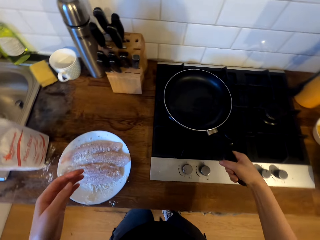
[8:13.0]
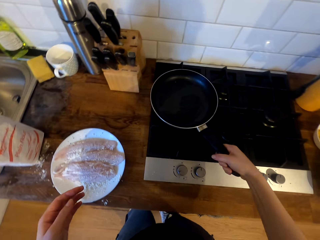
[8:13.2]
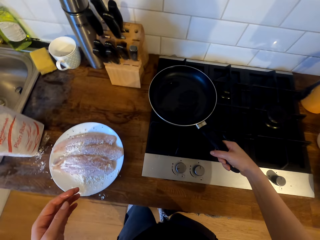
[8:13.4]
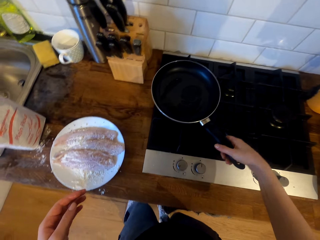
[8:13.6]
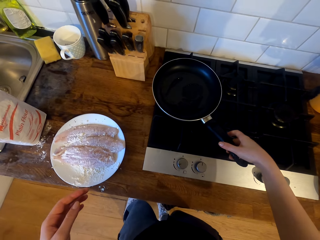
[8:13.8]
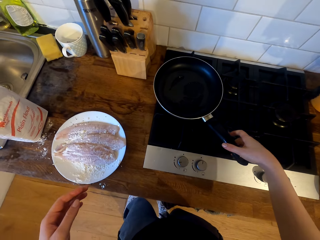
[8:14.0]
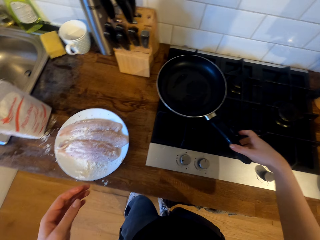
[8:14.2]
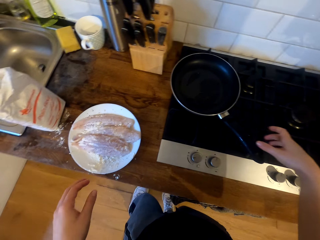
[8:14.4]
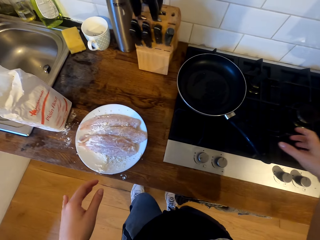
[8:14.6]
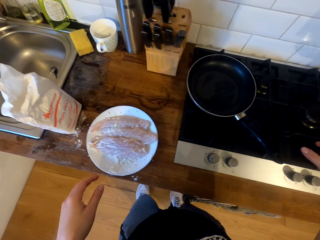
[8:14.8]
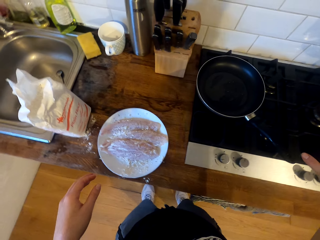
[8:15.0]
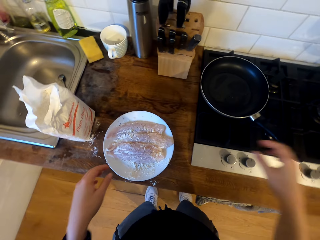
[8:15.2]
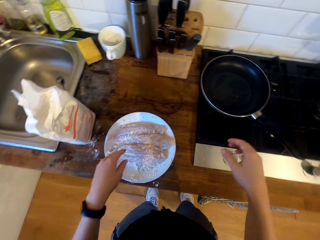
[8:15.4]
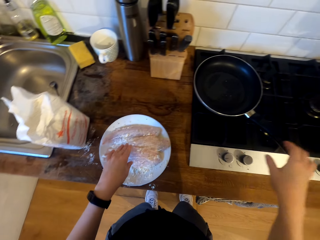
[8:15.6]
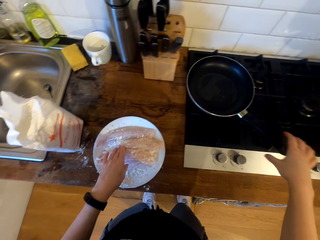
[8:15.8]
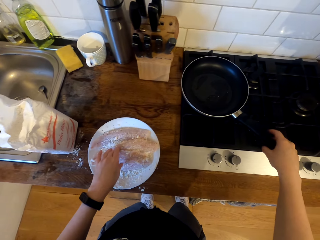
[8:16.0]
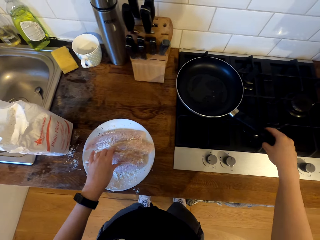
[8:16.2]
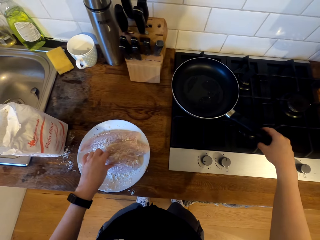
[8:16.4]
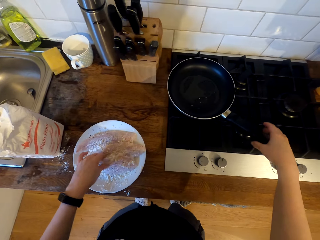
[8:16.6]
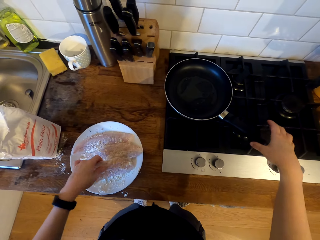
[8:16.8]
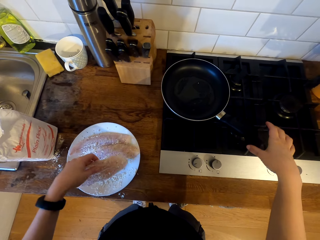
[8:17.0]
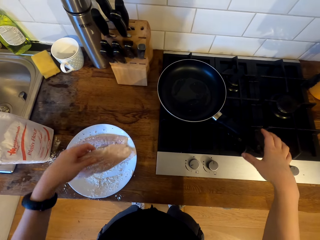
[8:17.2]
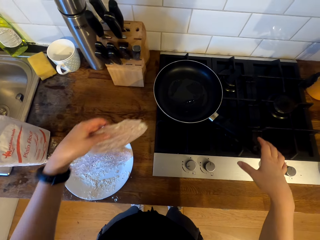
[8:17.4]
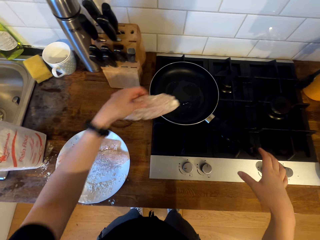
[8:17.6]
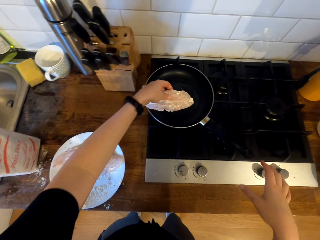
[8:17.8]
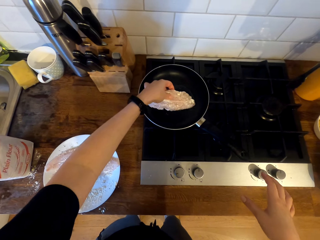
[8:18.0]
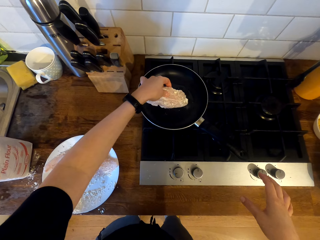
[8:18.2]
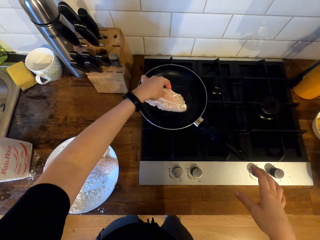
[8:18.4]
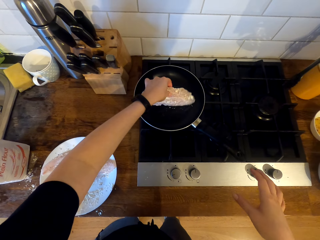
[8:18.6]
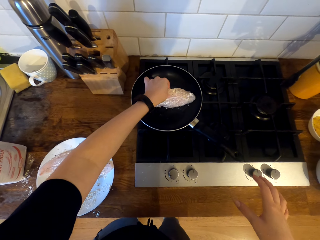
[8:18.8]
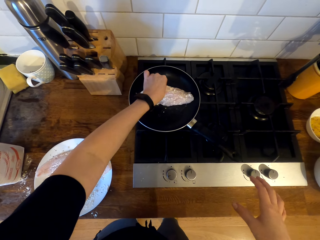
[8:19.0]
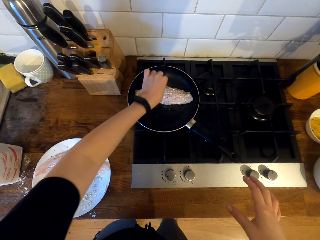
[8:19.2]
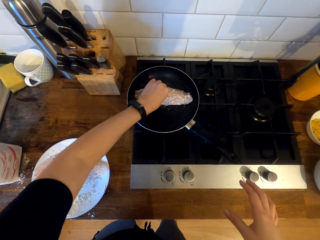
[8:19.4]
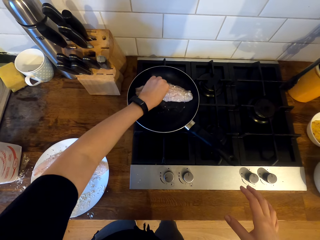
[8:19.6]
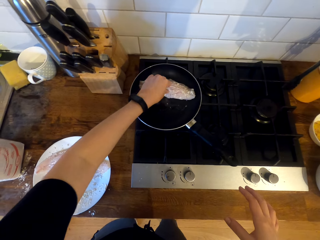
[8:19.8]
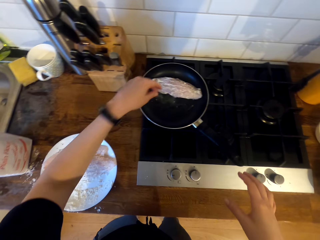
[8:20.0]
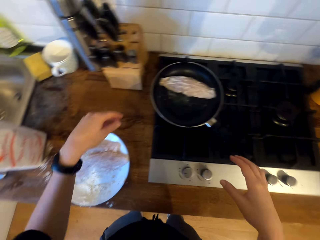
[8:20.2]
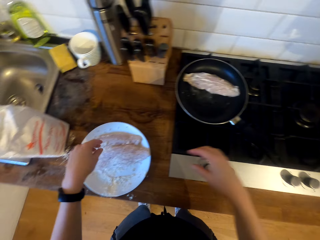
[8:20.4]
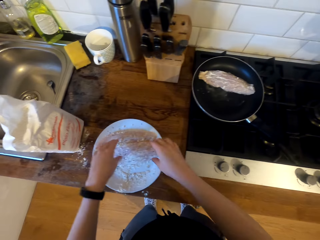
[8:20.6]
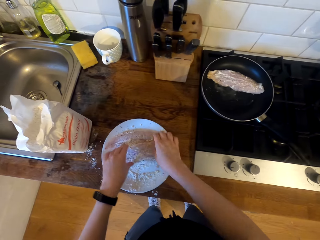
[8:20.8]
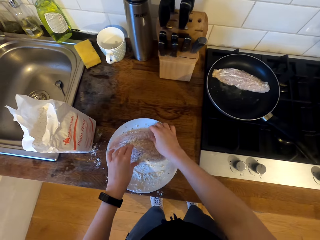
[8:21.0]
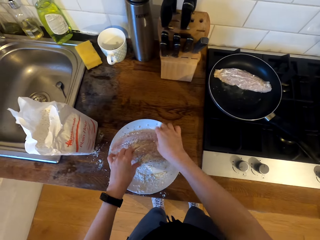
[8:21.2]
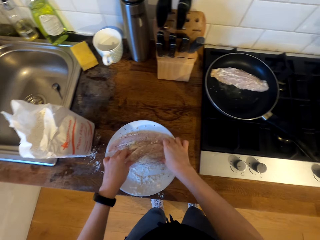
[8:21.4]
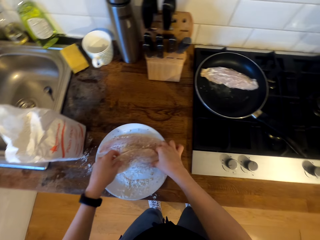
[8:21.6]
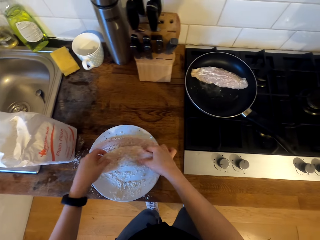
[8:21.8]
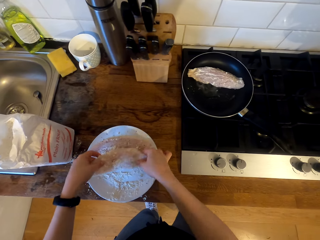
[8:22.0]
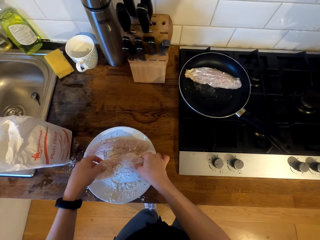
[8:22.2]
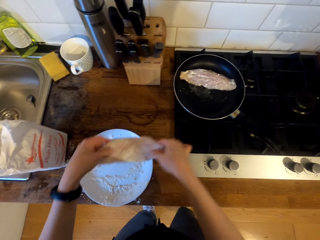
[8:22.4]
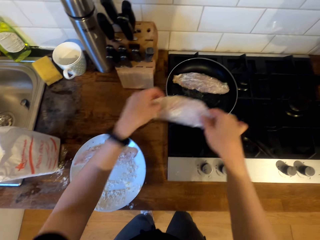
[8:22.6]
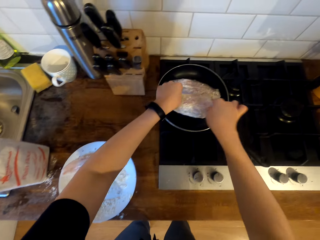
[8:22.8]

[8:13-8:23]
The camera wearer places the frying pan on the cooker. They pick the fish fillet from the plate. They place the fish fillet in the heated frying pan. They pick the fish fillet from the plate.

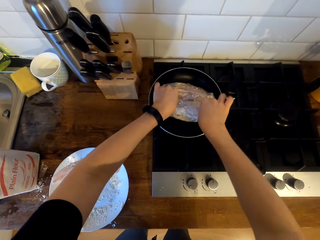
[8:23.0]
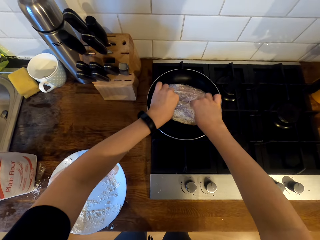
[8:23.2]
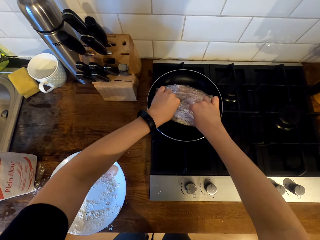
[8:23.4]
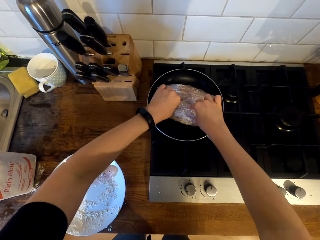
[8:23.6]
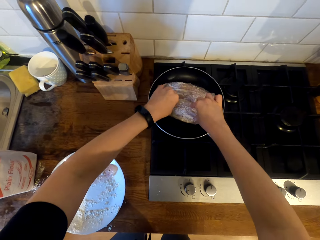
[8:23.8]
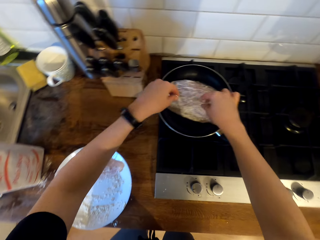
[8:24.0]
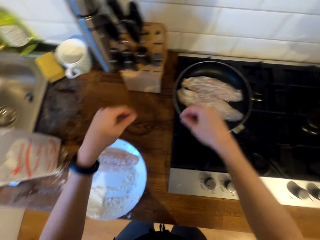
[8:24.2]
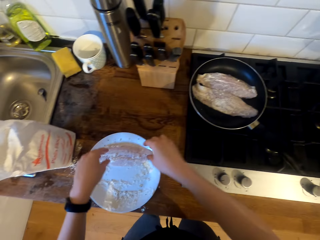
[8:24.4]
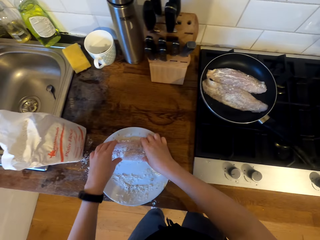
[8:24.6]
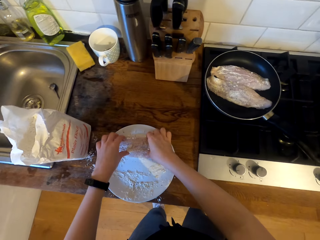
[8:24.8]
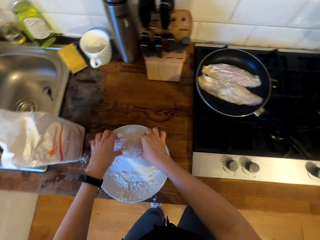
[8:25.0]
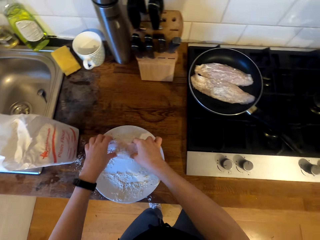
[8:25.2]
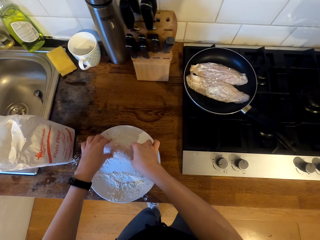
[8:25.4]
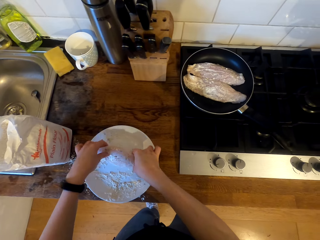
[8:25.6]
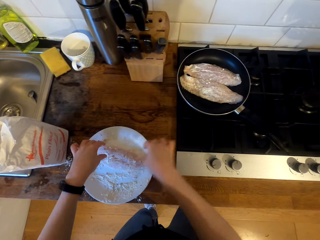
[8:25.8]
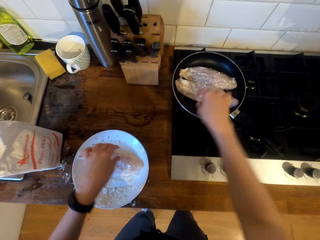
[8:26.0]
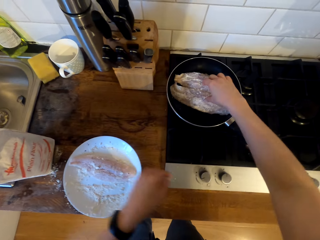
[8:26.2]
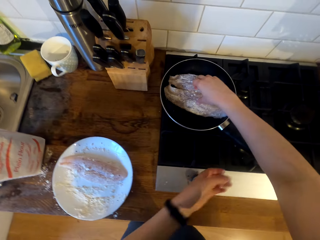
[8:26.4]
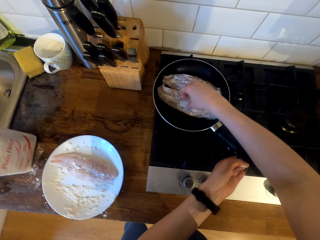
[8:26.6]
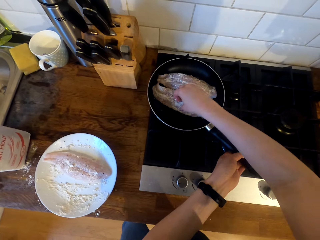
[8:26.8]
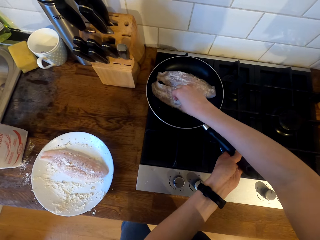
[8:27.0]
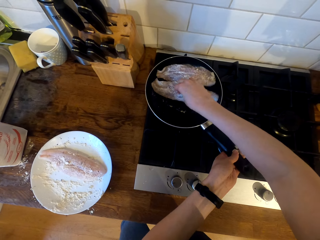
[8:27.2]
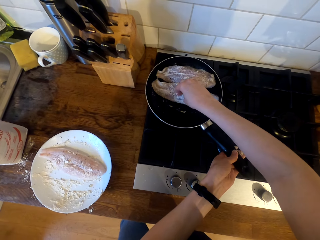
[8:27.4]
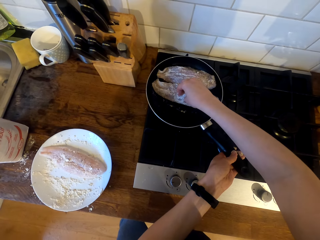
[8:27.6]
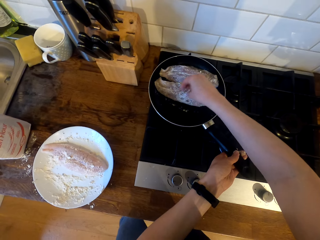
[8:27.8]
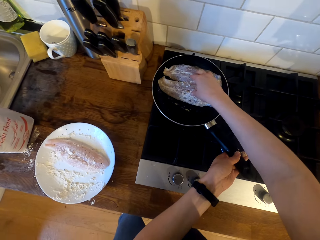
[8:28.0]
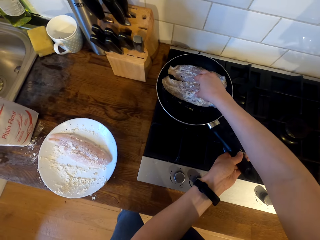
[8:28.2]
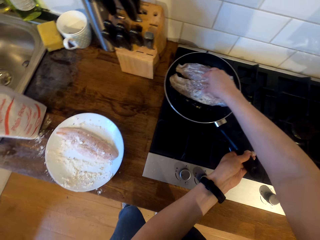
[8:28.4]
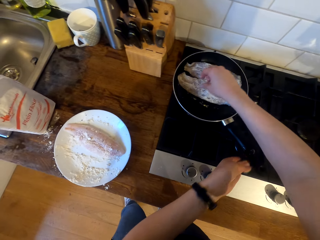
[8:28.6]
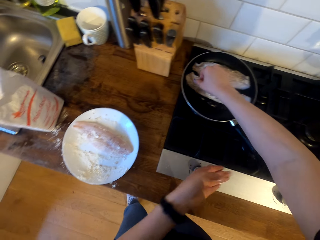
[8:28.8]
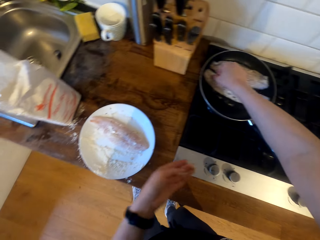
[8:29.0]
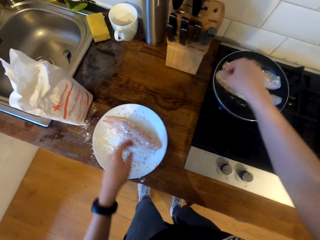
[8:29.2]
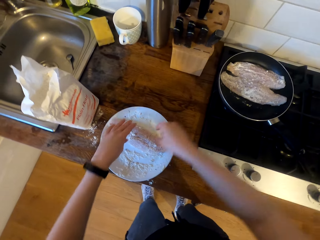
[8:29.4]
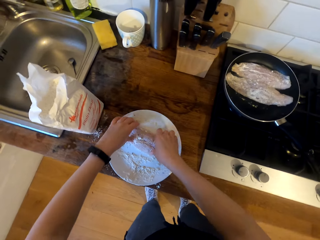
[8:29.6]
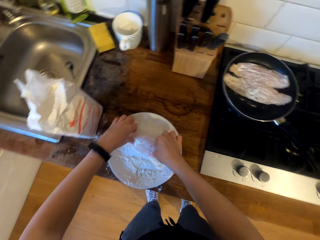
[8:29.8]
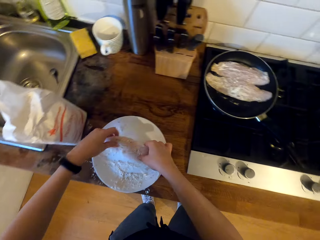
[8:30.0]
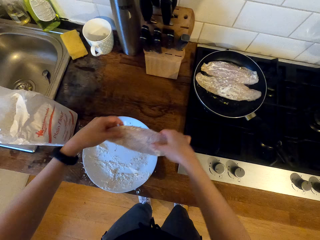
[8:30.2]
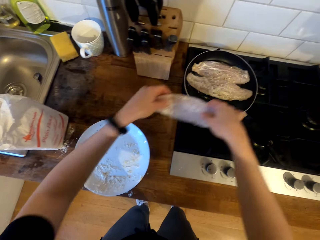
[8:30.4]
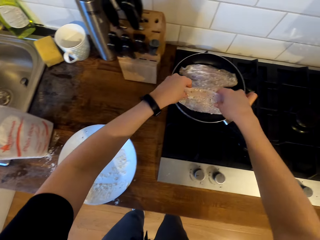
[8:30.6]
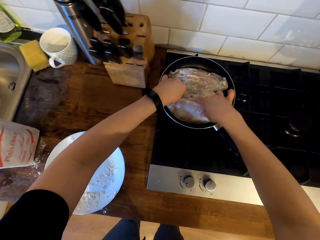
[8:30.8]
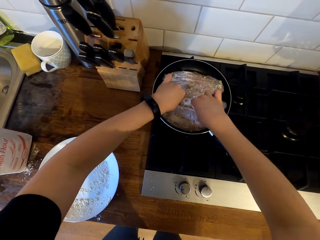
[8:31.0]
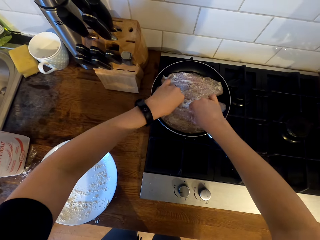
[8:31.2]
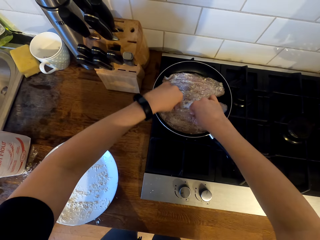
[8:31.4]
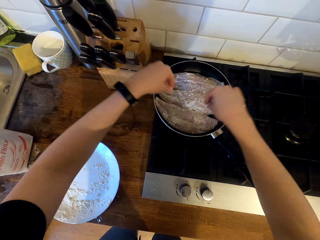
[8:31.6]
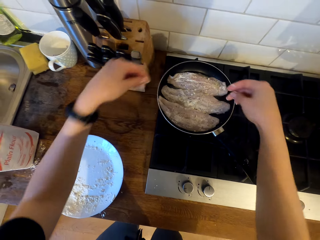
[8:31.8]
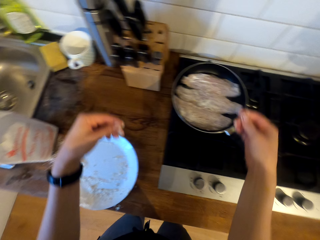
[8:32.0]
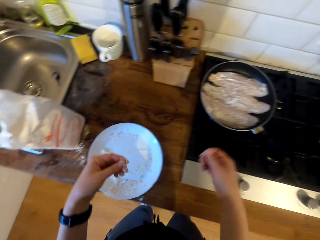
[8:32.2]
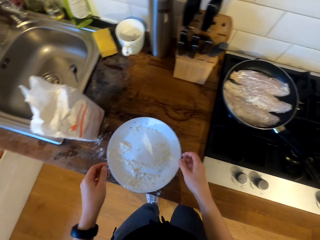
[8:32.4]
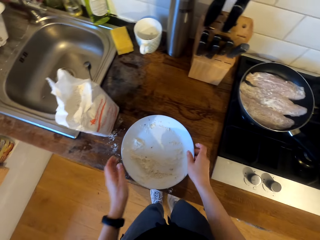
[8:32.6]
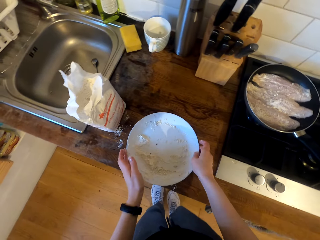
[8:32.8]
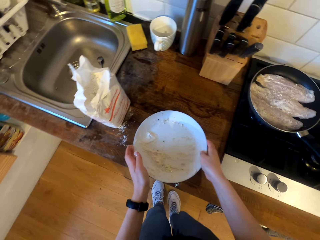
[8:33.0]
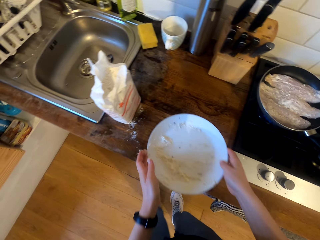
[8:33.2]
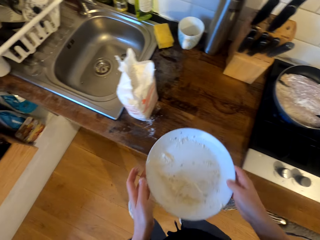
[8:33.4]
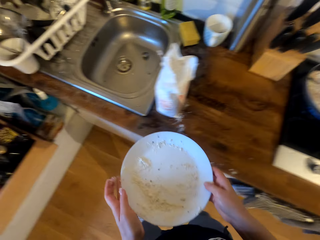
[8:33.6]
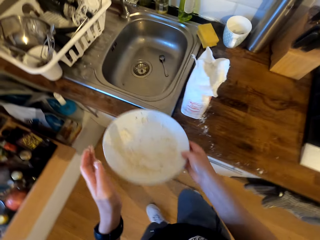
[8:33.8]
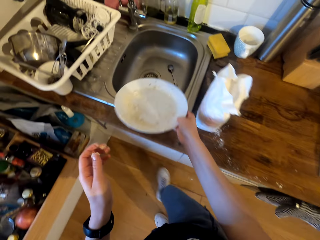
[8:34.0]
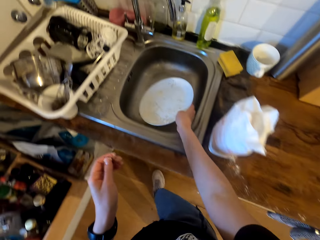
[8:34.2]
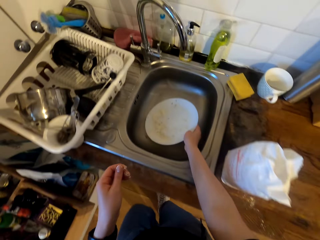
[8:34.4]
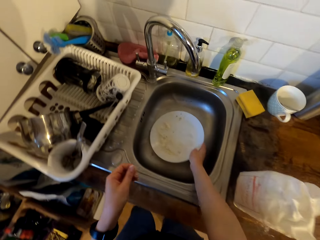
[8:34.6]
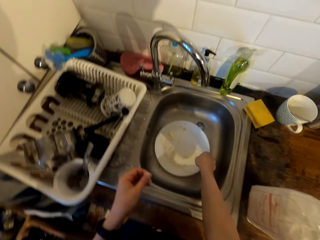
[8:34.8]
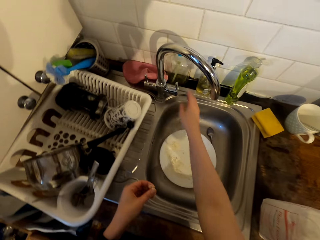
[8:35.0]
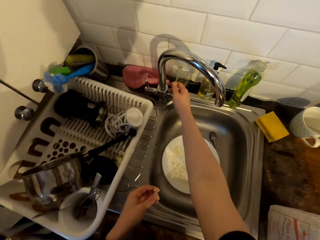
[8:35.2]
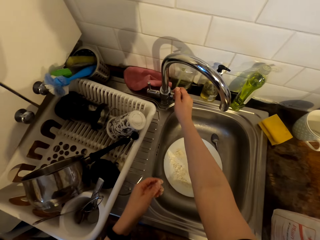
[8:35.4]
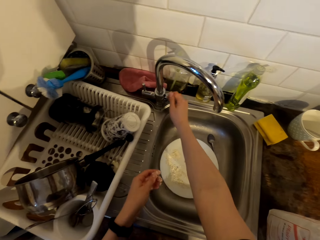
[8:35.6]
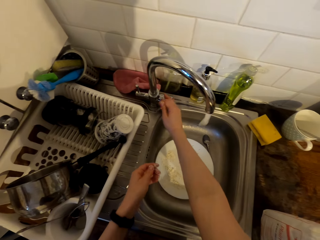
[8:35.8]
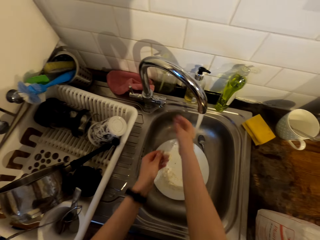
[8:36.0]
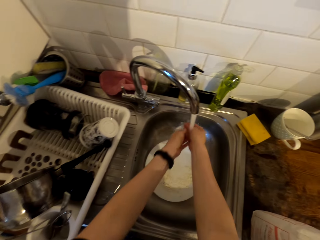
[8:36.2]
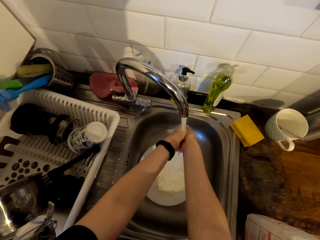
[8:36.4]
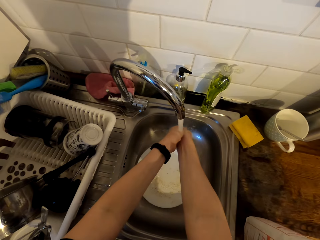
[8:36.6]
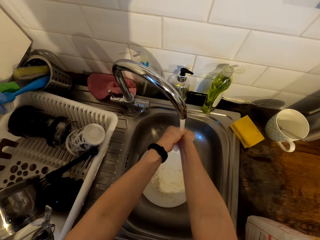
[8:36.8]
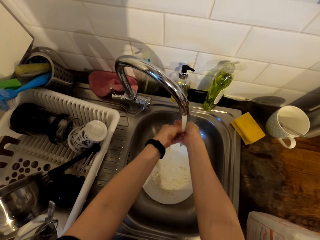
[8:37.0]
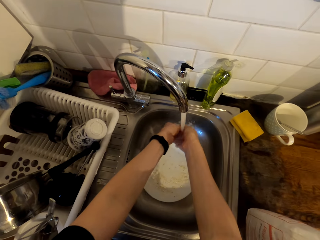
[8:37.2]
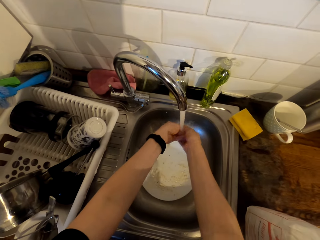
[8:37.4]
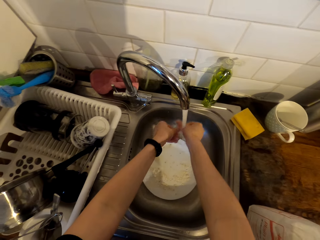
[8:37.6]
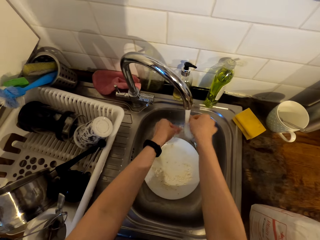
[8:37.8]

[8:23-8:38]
The camera wearer places the fish fillet in the heated frying pan. He touches the fish fillet on the plate. He picks the fish fillet from the plate. He spaces the fish fillet slightly on the frying pan. He picks the fish fillet from the plate. He places the fish fillet in the heated frying pan. He picks the plate from the cabinet top. He walks in the kitchen. He places the plate in the sink. He opens the tap. He washes the hands.
